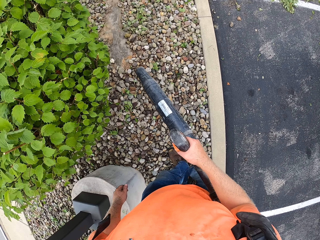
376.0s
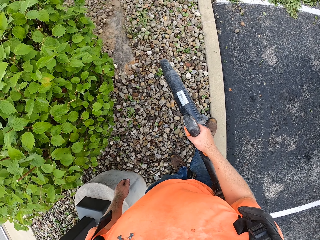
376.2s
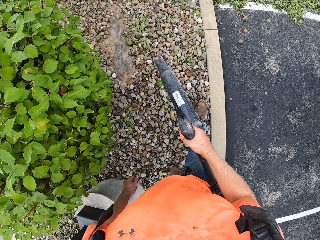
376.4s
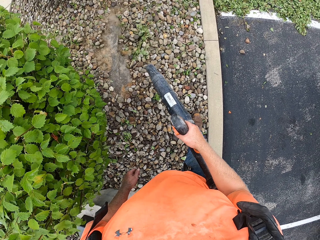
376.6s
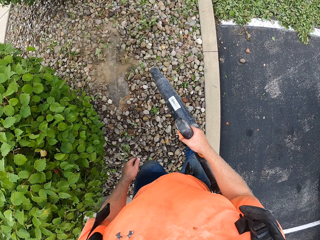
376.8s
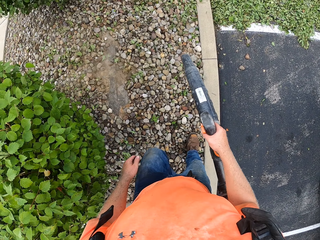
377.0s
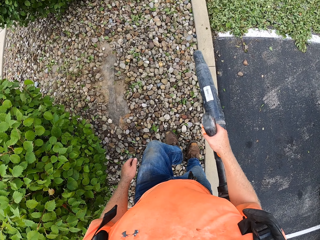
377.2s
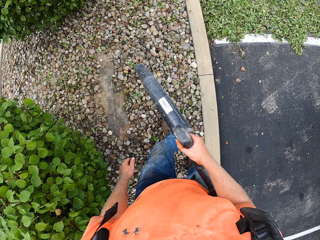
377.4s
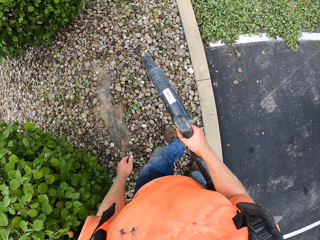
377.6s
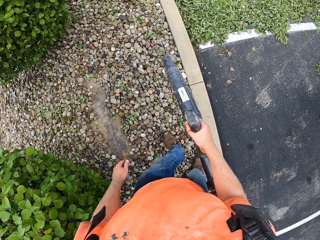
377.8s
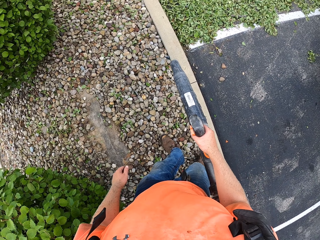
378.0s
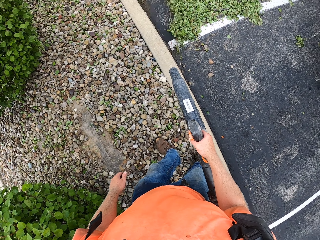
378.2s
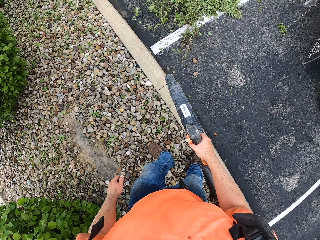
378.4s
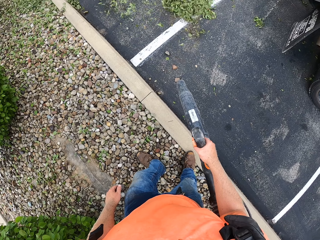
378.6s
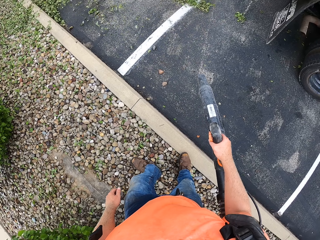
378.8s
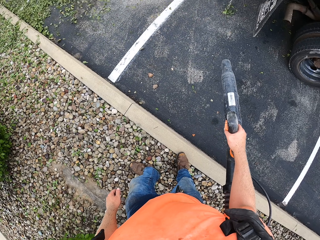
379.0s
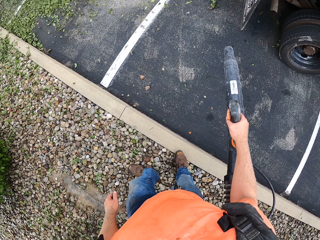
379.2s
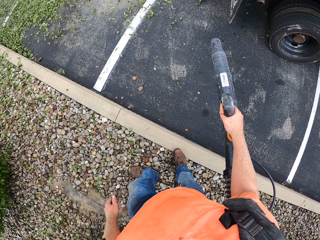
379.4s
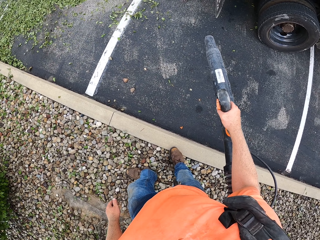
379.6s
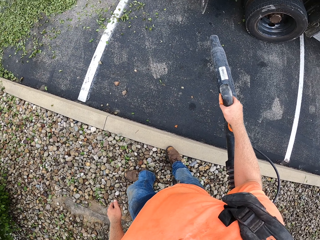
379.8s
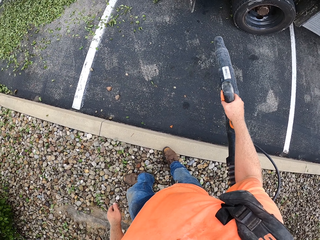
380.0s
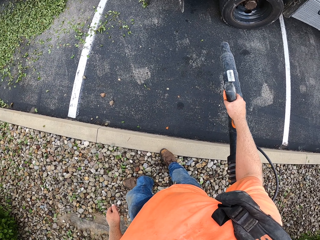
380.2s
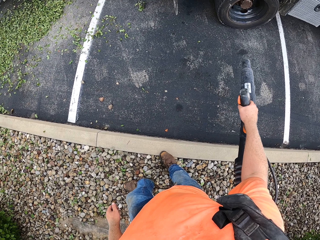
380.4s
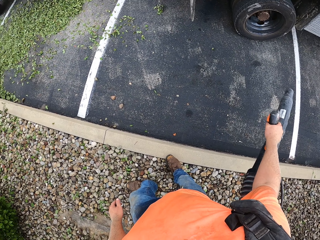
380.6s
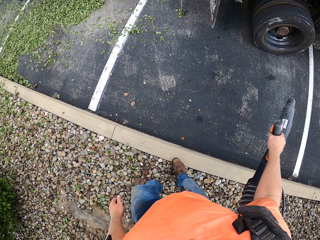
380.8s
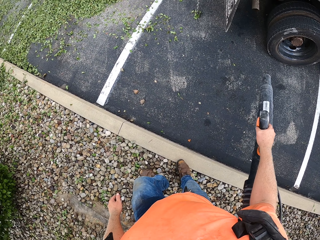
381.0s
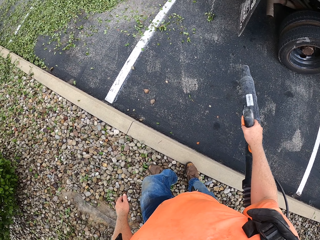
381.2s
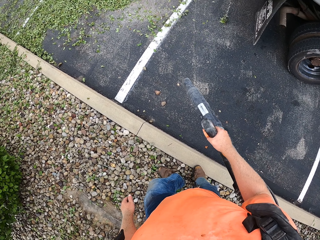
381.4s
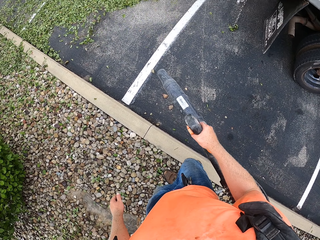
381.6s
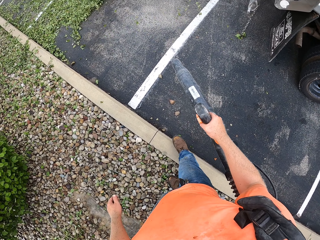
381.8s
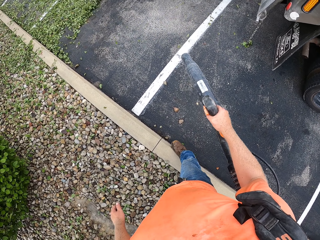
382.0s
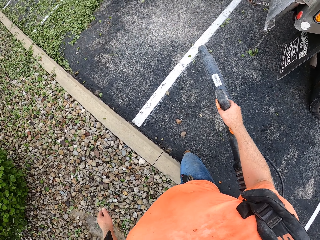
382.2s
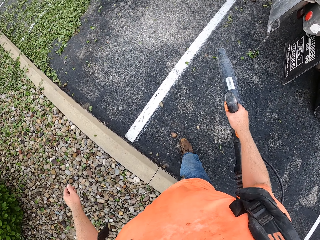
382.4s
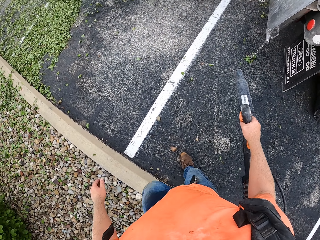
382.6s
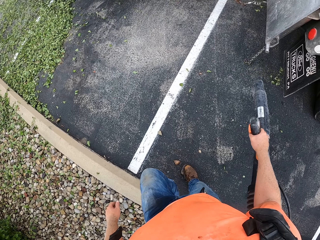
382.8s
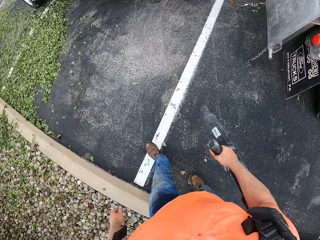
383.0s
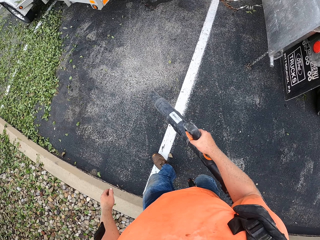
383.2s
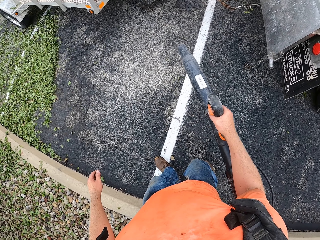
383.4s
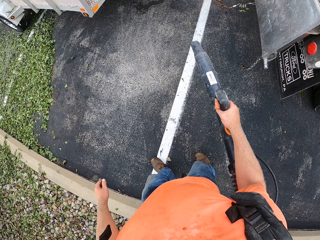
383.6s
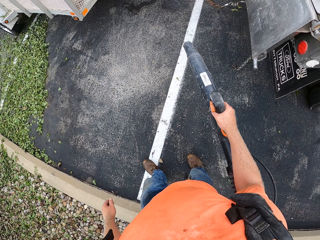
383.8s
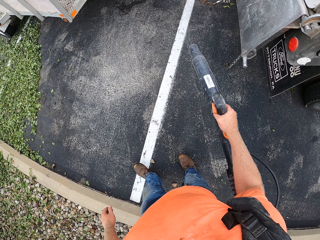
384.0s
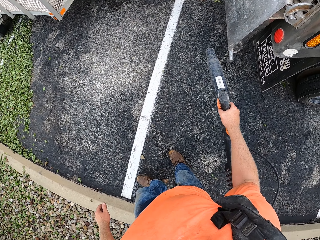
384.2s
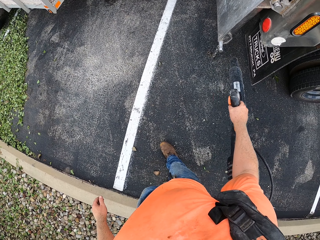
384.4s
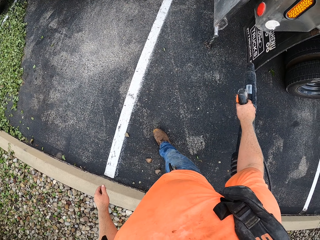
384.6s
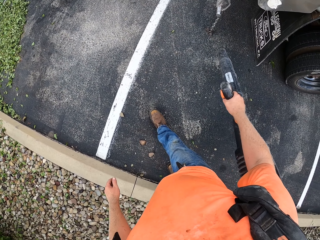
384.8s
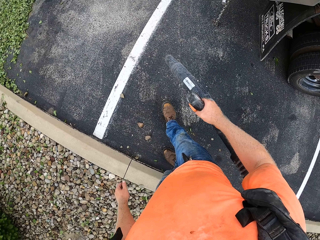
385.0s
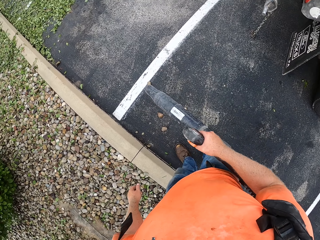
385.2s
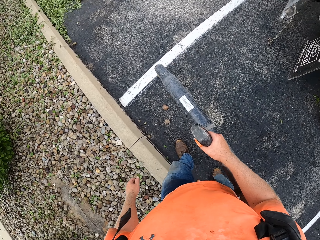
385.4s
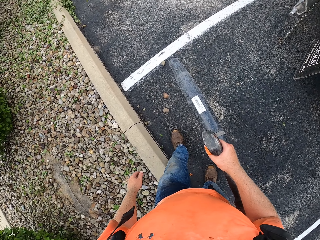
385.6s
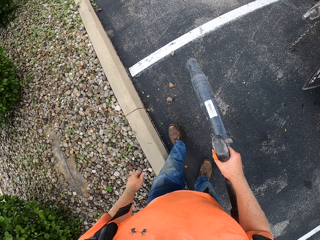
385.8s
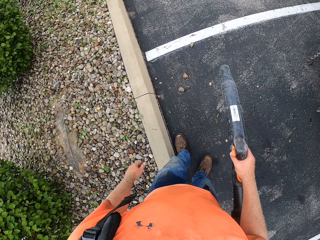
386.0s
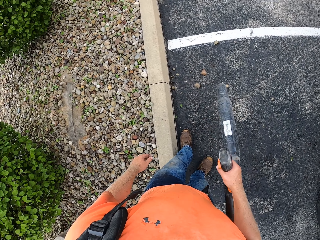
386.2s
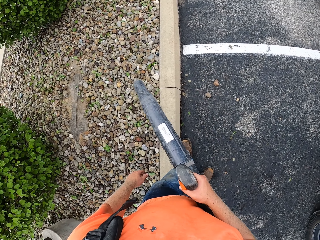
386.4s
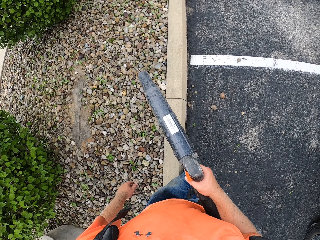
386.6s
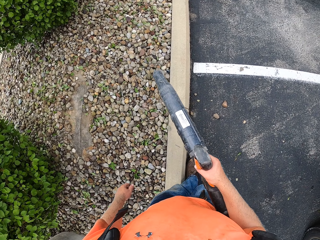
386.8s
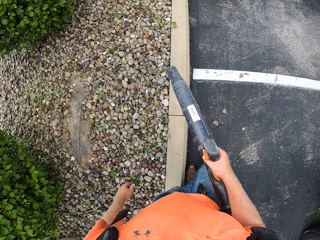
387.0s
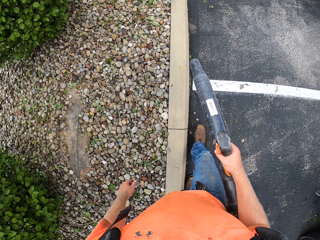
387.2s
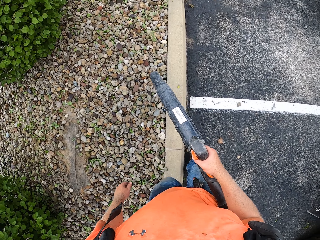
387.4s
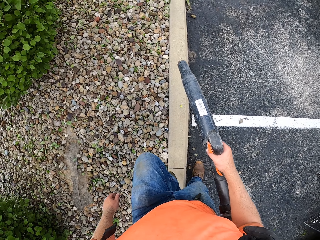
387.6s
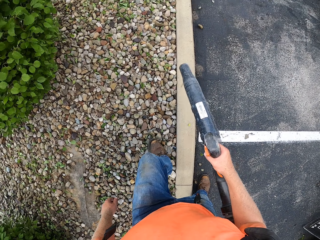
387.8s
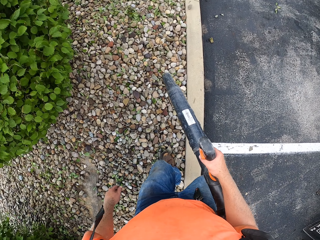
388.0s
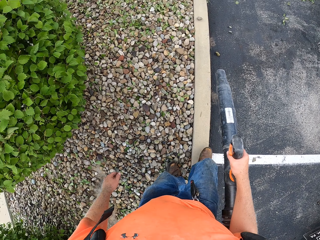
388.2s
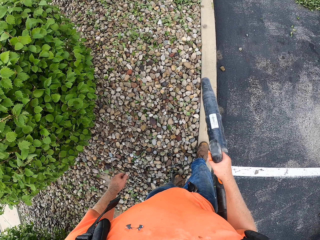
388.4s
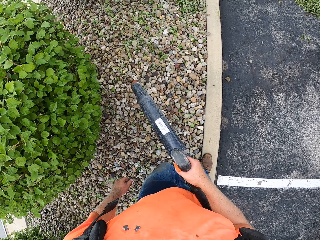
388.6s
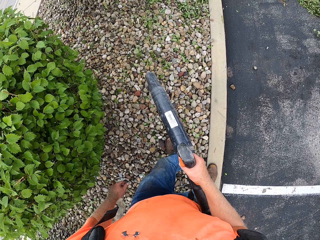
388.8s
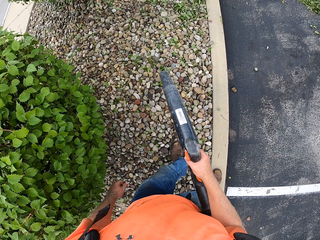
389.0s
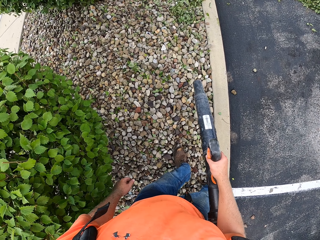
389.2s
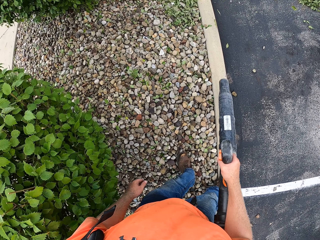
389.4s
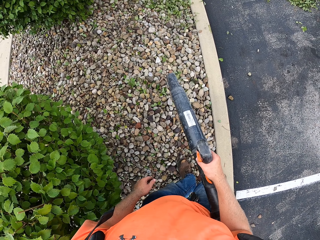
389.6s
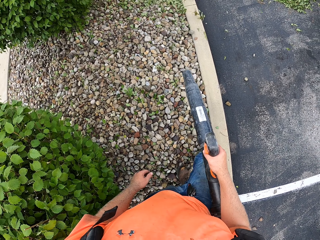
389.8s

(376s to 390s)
The camera wearer blows leaves on the walkway with the backpack leaf blower in his right hand. He touches a tire shield with the backpack leaf blower in his right hand.

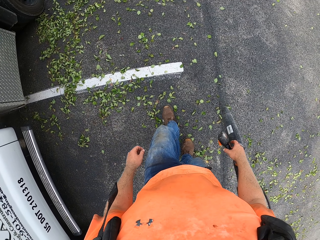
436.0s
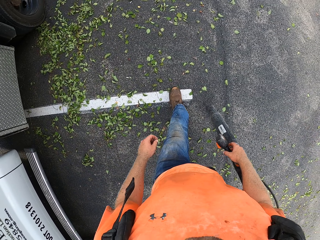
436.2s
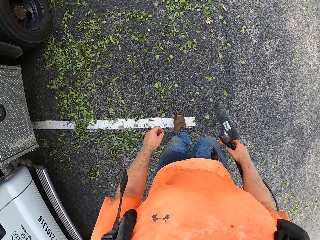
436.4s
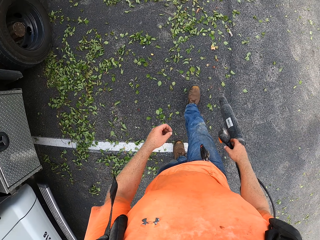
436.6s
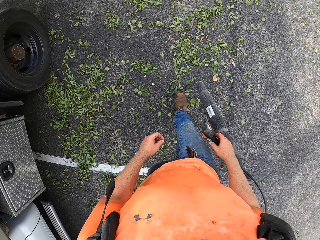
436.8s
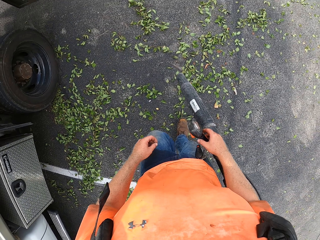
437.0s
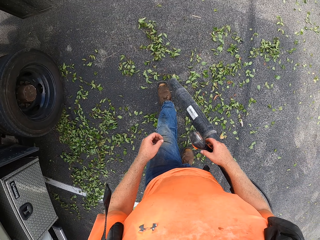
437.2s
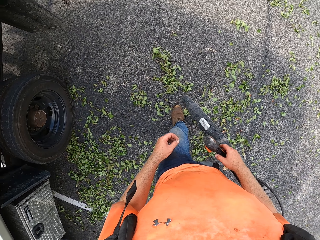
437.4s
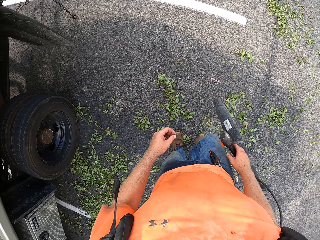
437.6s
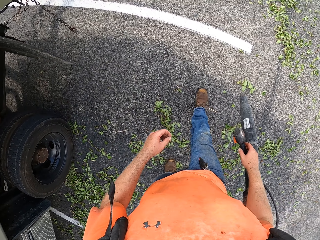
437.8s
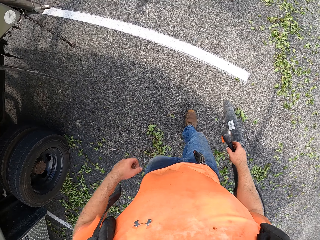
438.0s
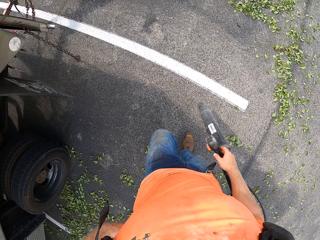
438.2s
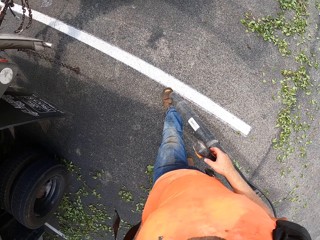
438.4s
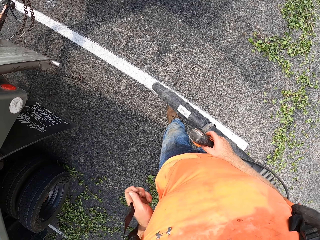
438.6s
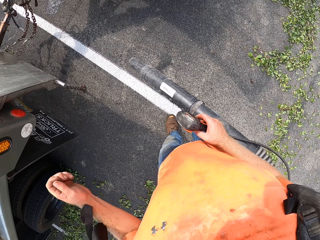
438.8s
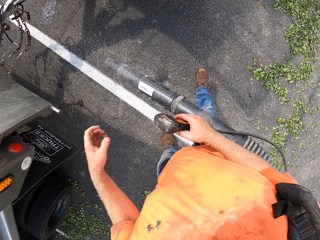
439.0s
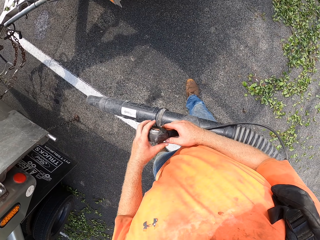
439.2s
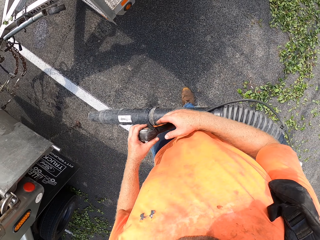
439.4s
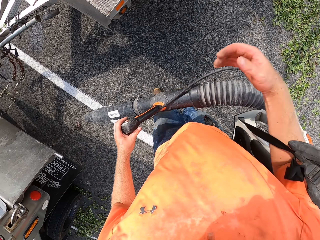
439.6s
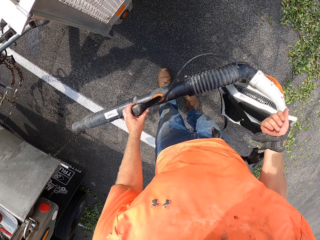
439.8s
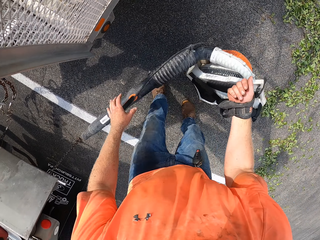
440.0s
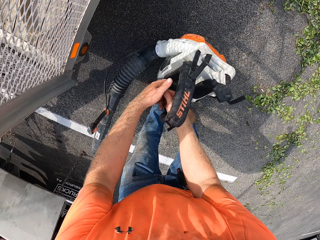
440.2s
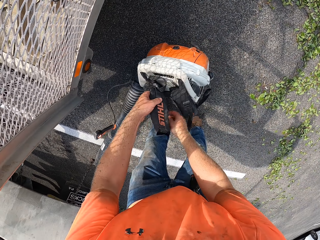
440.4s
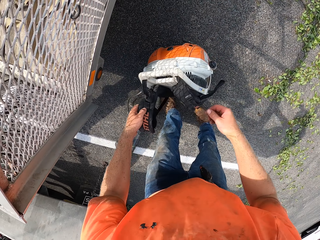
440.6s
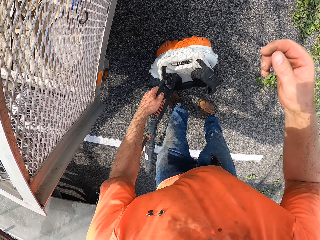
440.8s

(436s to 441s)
The camera wearer removes the backpack leaf blower from his back with his left hand. He takes the backpack leaf blower from his right hand with his left hand. He drops the backpack leaf blower from his right hand. He holds the backpack leaf blower with his right hand. He places the backpack leaf blower in his hands on the floor. He holds the backpack leaf blower with his left hand.
